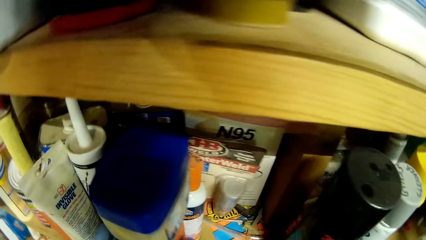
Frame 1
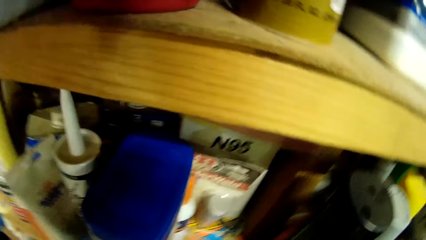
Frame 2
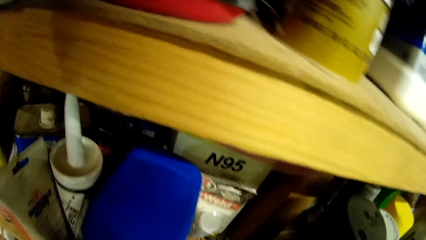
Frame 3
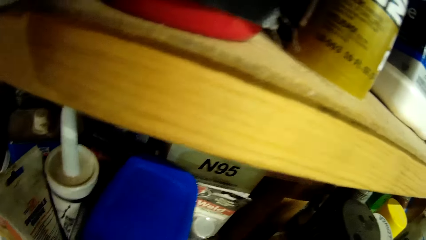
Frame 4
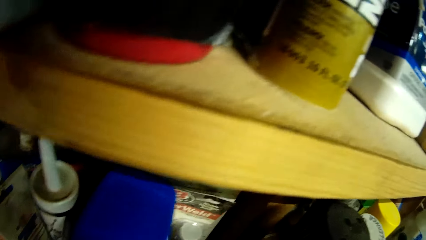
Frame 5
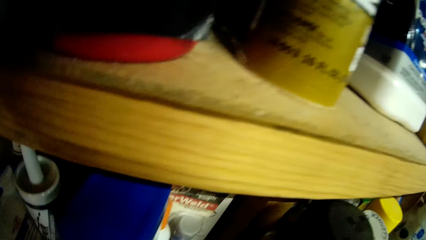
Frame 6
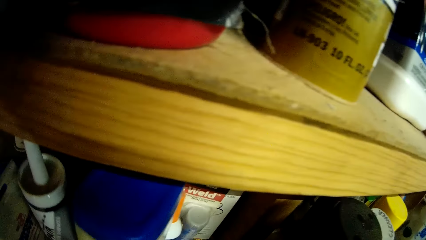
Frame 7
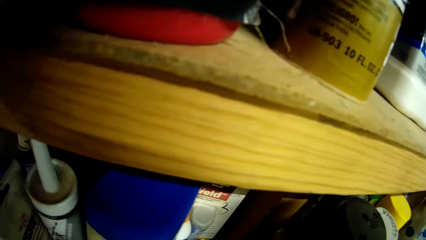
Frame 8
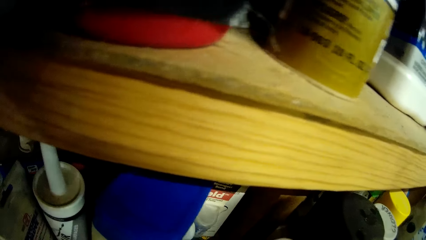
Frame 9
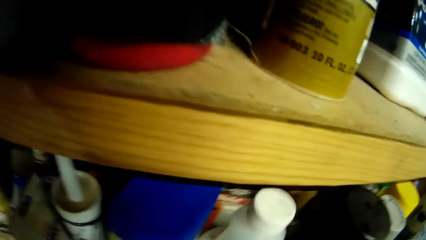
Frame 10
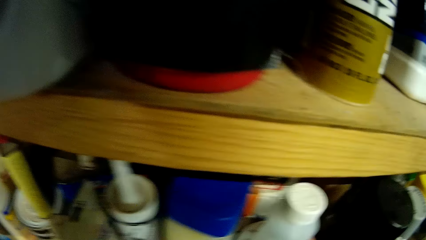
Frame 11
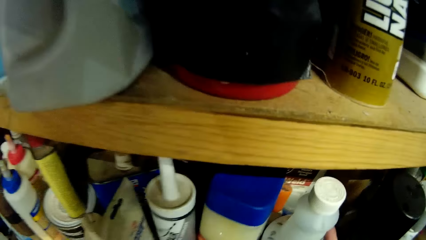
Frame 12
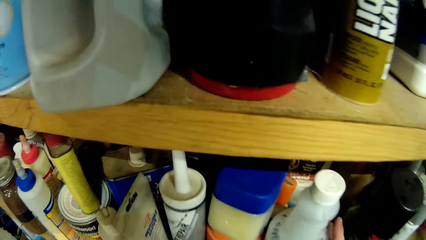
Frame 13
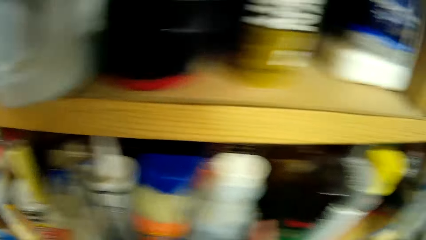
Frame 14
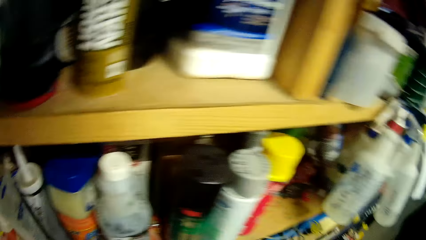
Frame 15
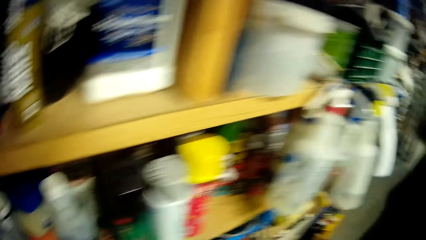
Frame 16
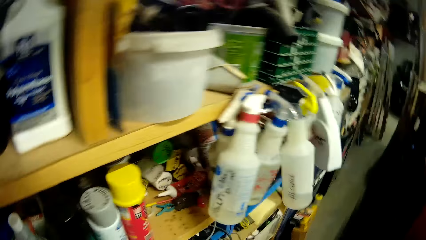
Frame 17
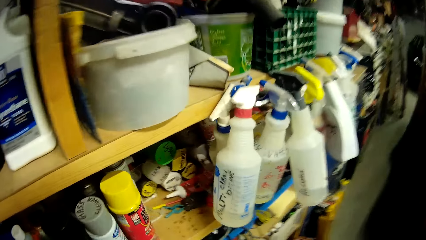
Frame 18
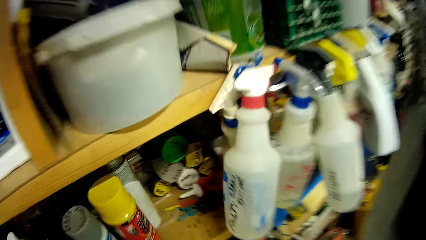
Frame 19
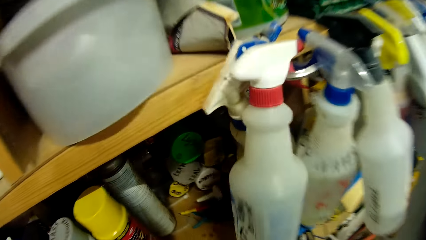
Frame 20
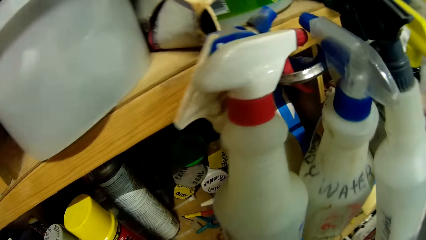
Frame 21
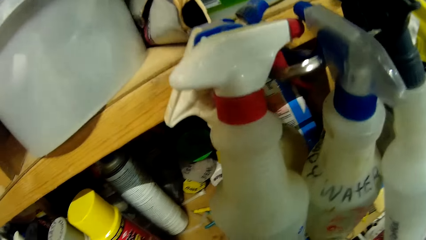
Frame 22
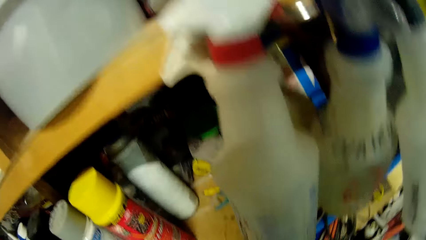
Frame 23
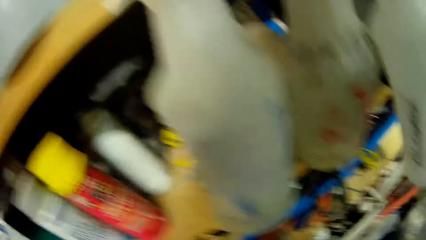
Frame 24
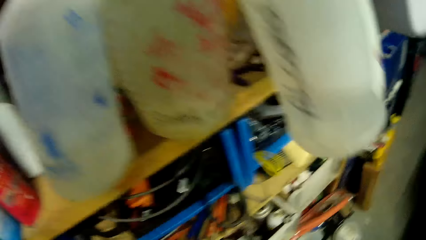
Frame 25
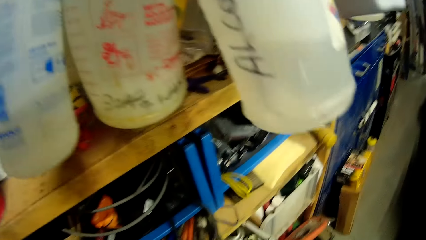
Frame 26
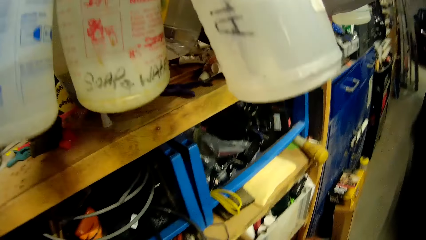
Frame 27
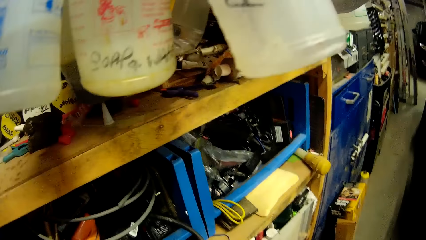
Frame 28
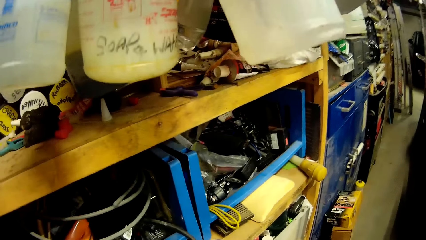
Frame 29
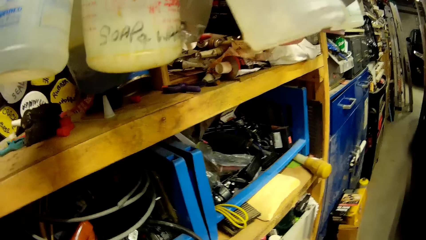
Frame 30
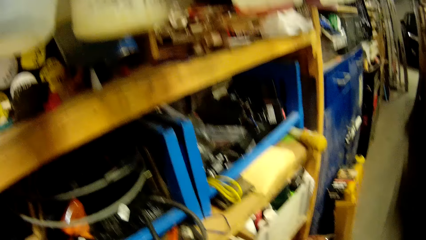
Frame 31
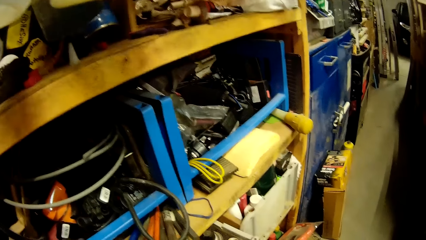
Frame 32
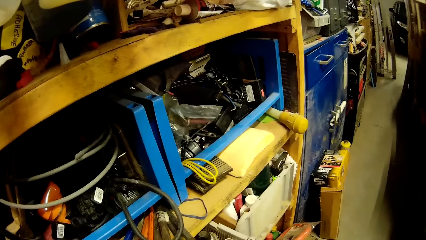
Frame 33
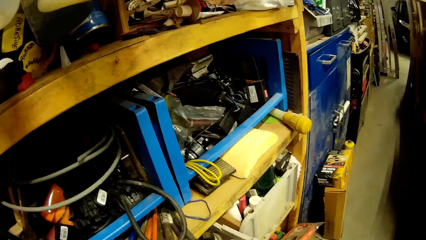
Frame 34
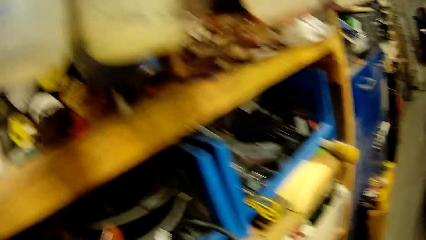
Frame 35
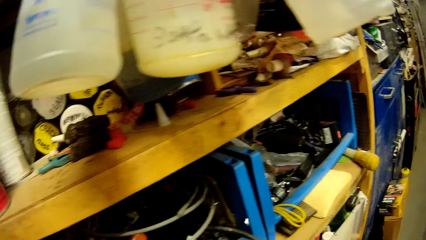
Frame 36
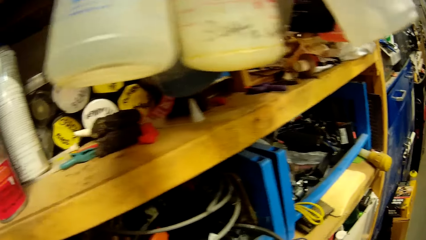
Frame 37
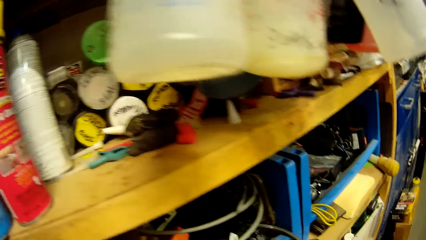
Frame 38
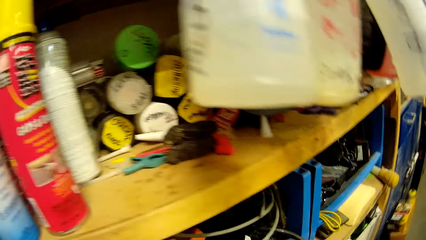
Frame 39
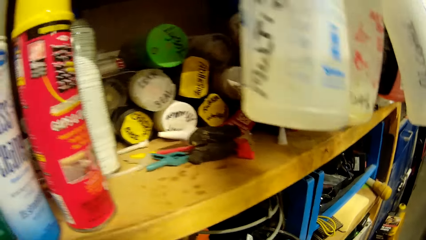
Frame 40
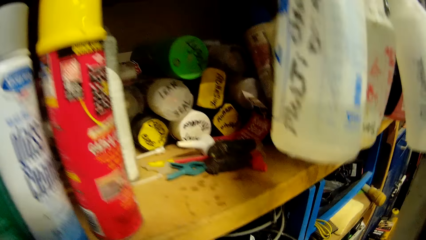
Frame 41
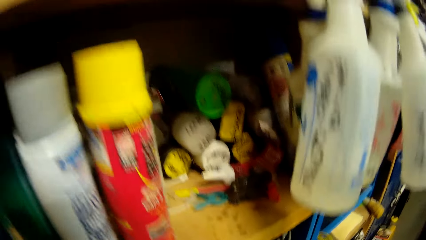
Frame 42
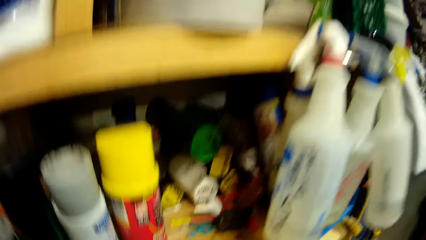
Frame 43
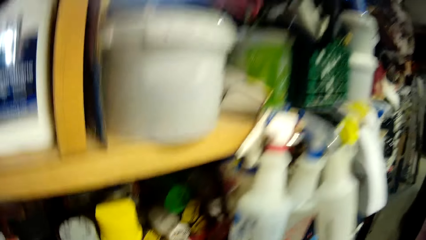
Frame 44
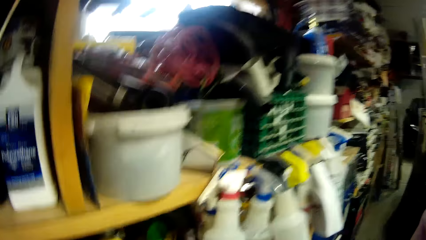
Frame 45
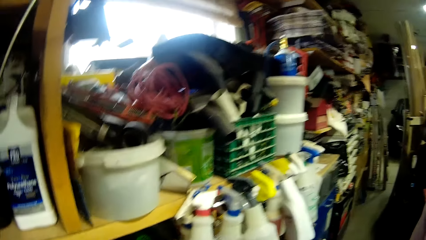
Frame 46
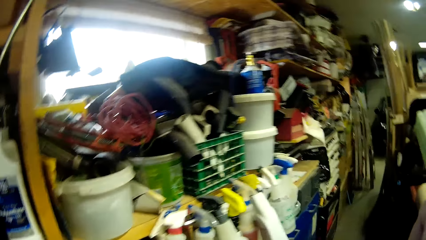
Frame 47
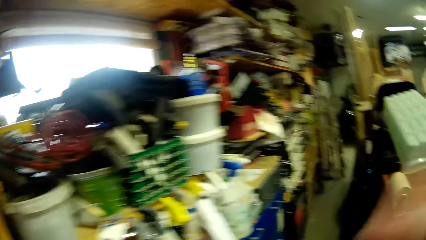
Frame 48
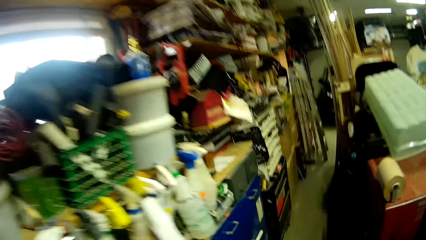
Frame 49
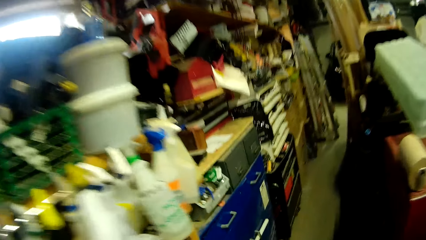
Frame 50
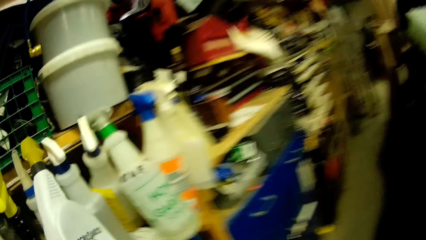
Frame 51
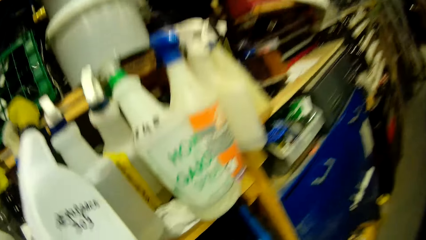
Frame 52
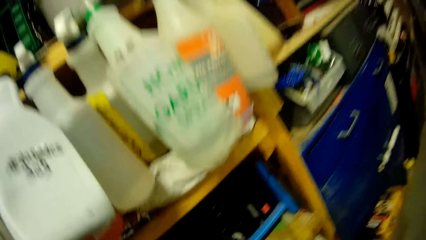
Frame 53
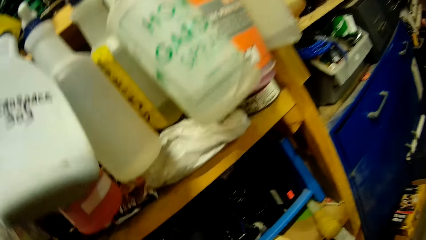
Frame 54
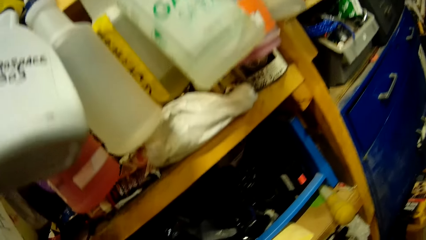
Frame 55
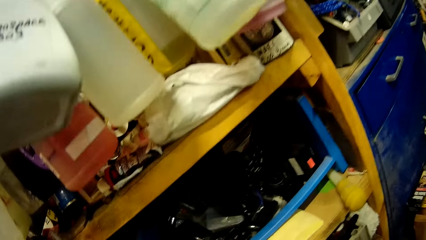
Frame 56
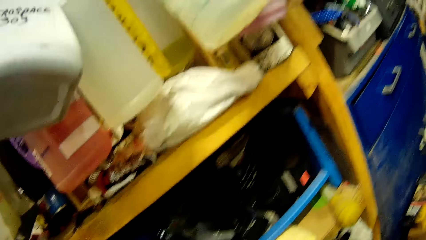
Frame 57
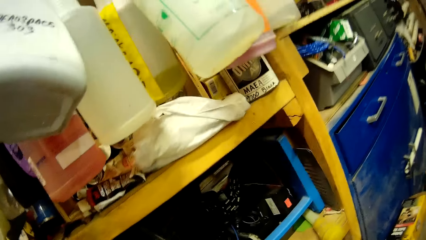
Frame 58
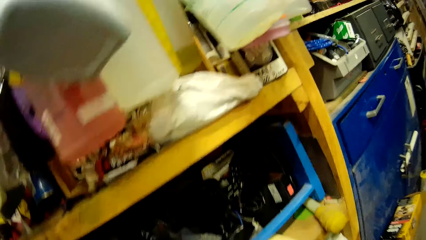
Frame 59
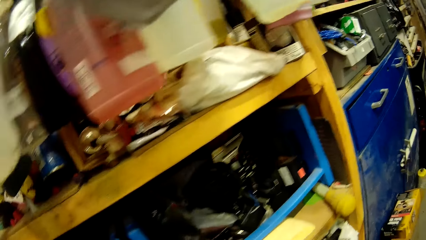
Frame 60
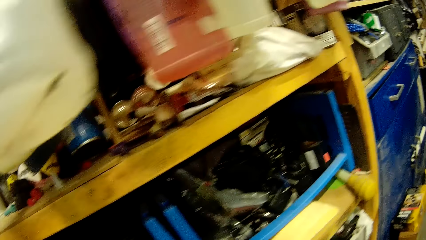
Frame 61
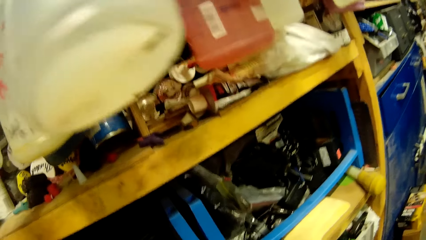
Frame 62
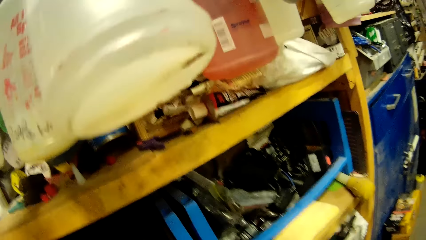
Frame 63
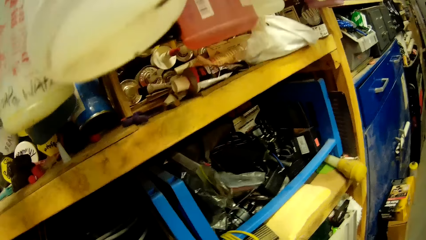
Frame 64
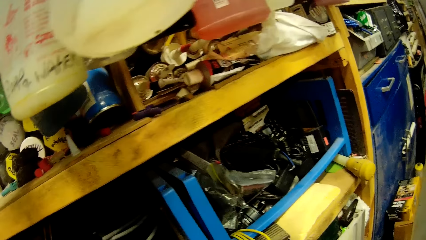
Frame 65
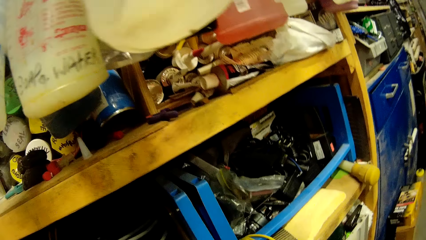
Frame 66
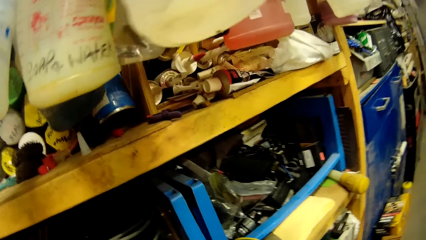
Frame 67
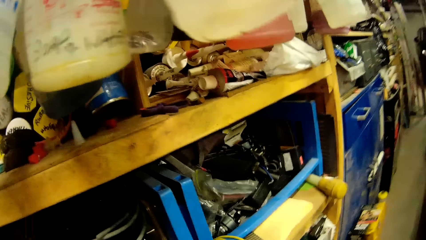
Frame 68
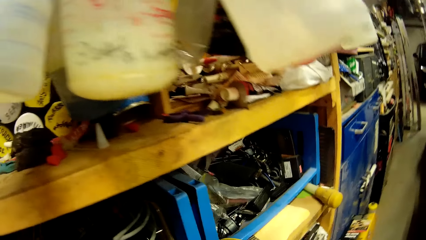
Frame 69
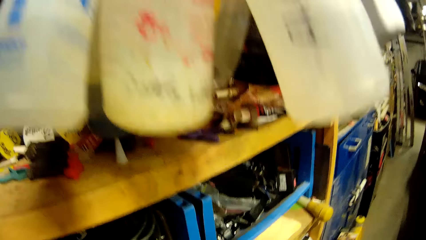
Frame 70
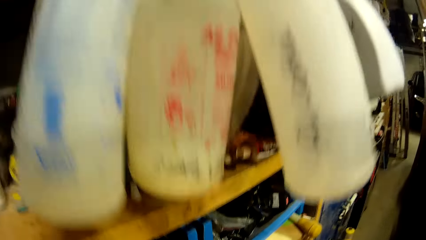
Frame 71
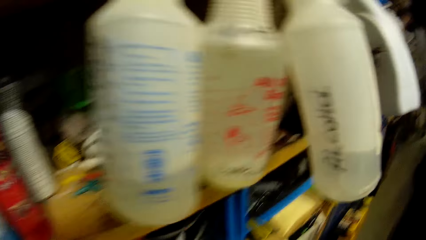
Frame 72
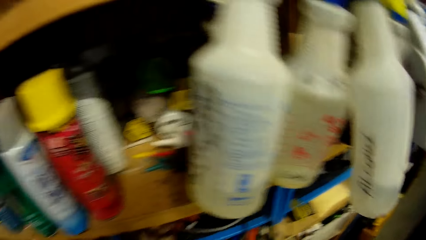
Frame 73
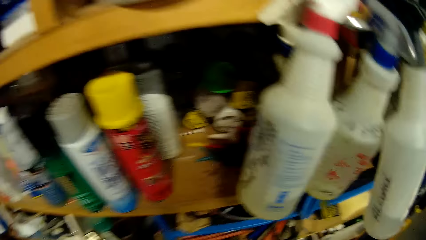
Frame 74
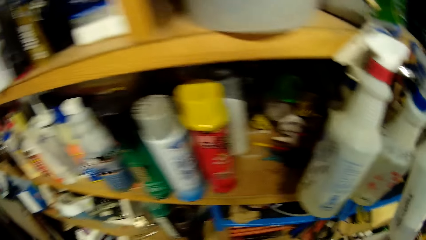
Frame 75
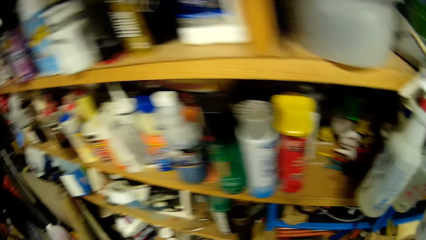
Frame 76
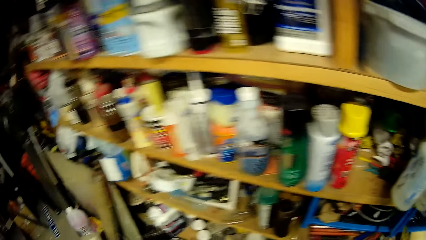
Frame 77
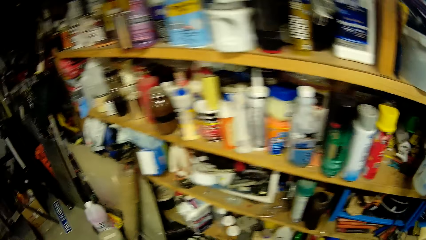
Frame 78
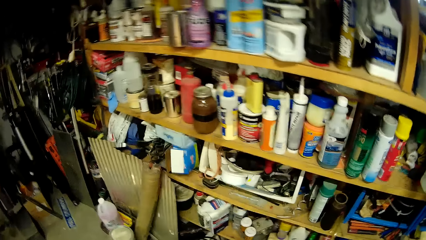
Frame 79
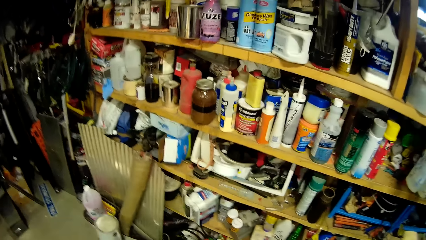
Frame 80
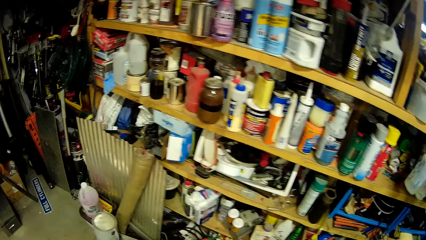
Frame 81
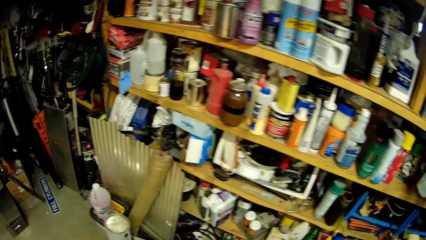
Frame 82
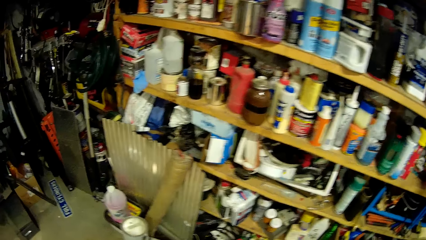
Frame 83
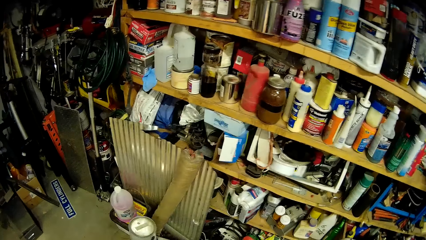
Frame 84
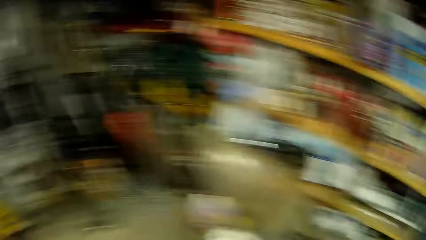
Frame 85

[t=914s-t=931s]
The camera wearer returns the keg to the shelf with his right hand. He walks around the construction room.
